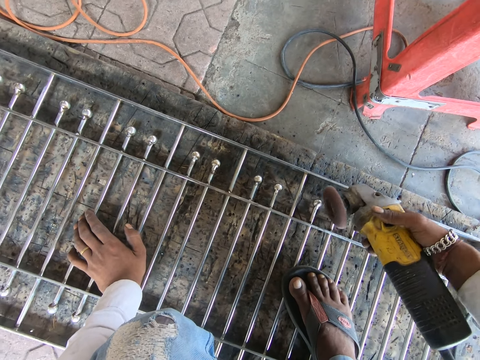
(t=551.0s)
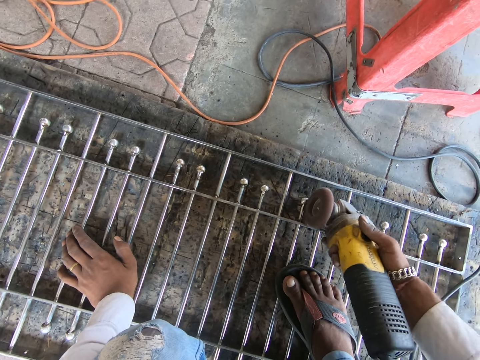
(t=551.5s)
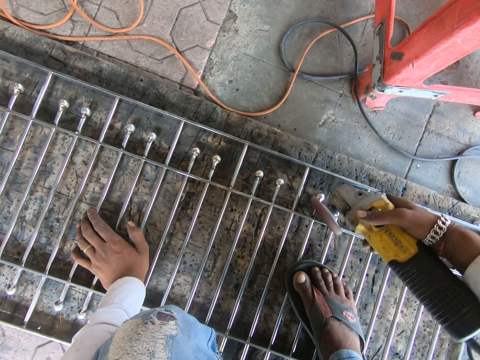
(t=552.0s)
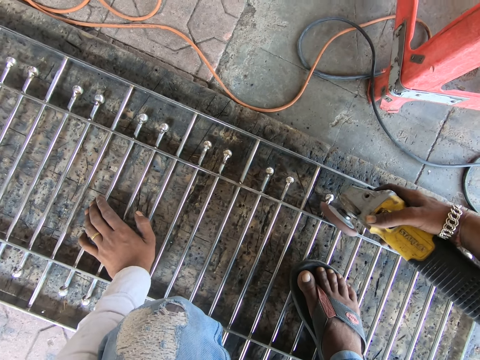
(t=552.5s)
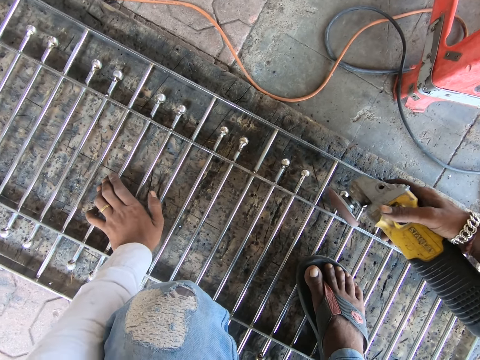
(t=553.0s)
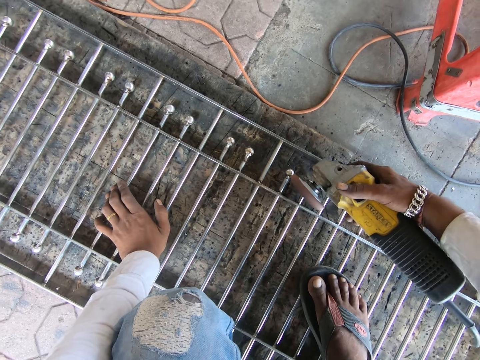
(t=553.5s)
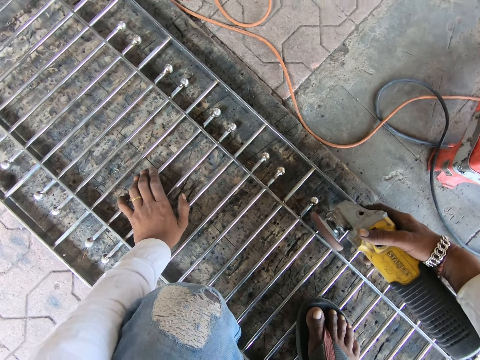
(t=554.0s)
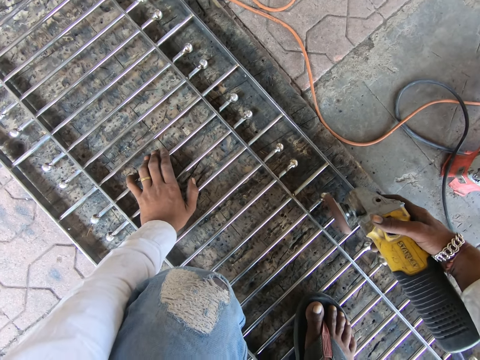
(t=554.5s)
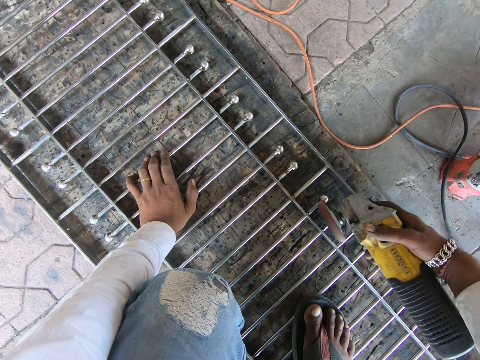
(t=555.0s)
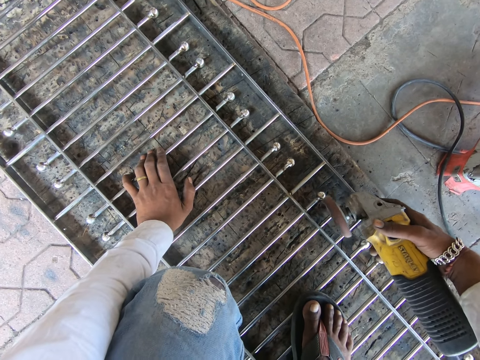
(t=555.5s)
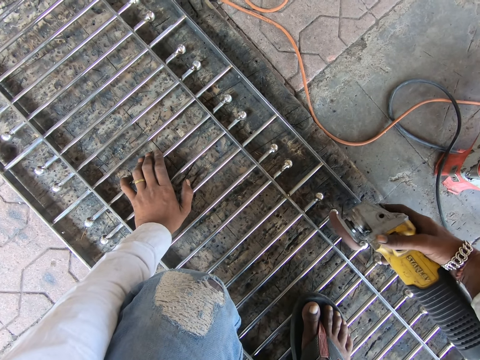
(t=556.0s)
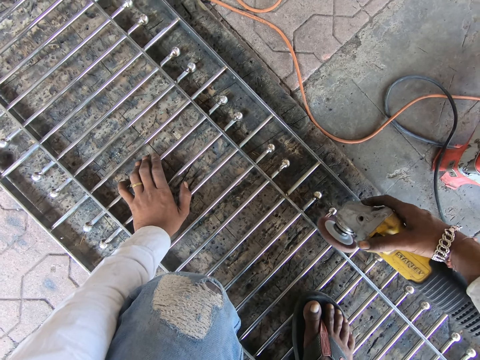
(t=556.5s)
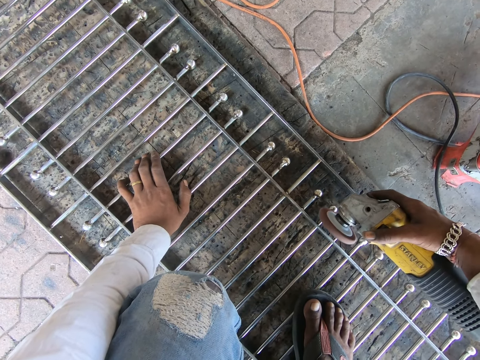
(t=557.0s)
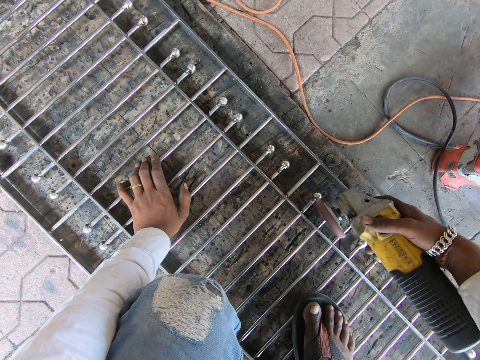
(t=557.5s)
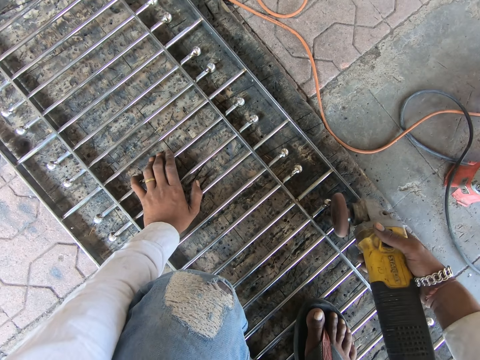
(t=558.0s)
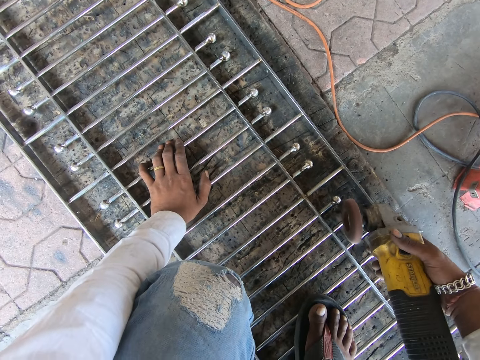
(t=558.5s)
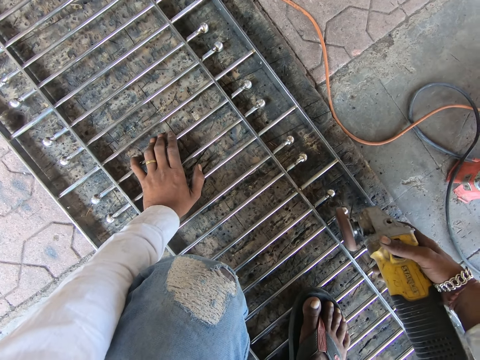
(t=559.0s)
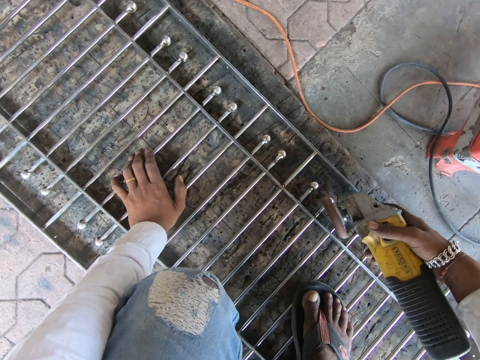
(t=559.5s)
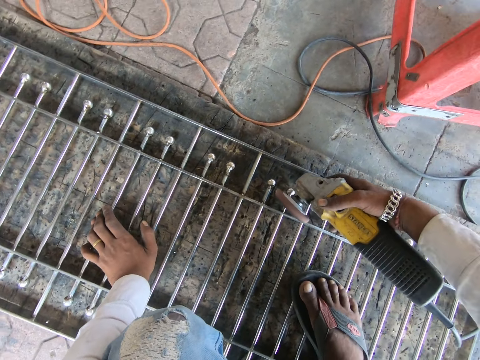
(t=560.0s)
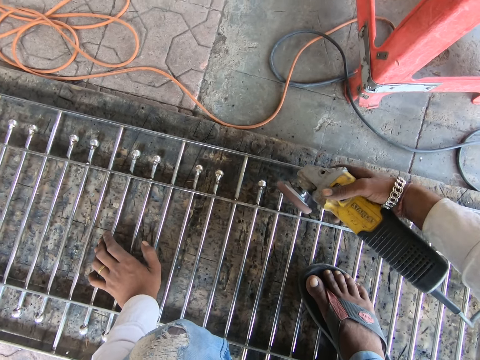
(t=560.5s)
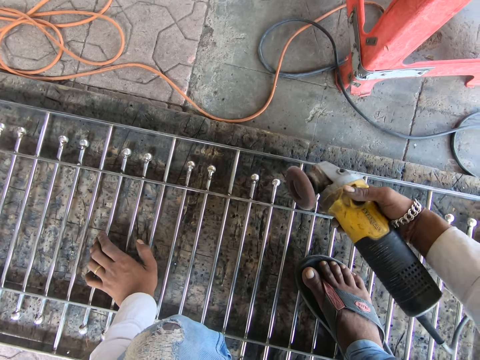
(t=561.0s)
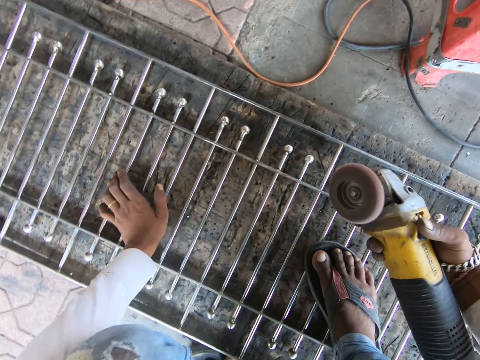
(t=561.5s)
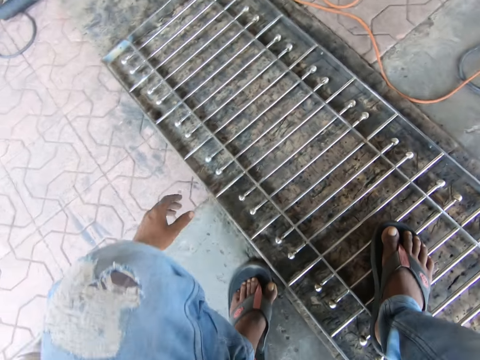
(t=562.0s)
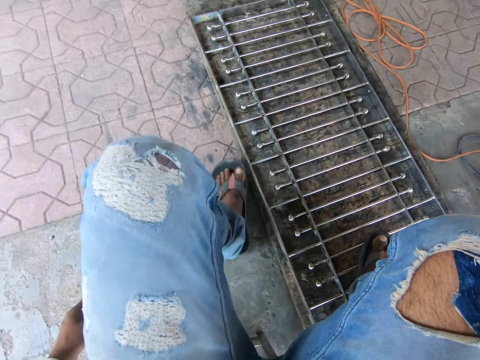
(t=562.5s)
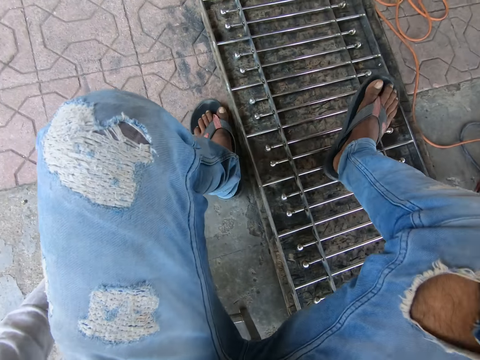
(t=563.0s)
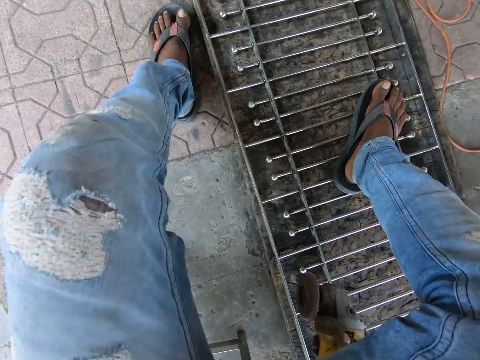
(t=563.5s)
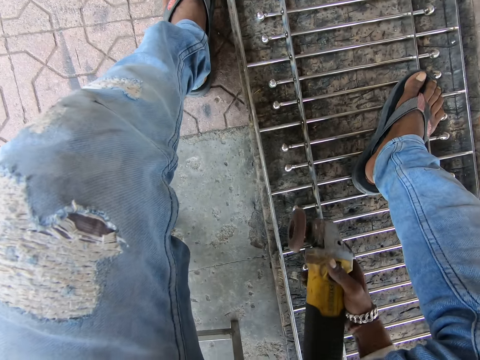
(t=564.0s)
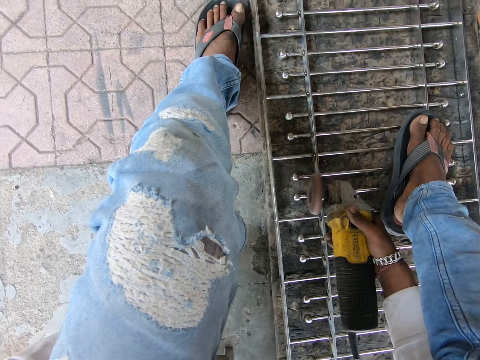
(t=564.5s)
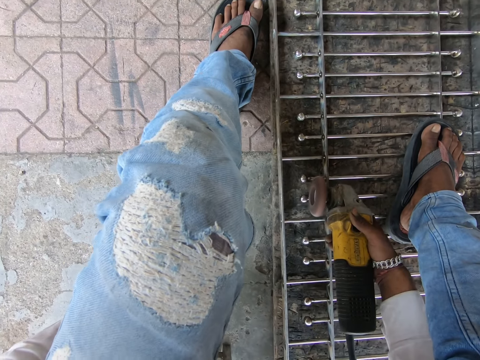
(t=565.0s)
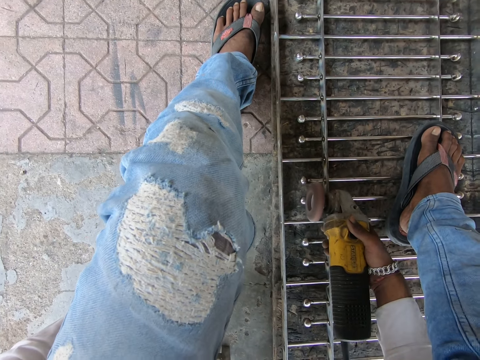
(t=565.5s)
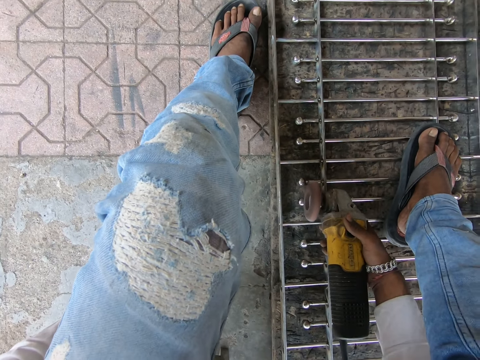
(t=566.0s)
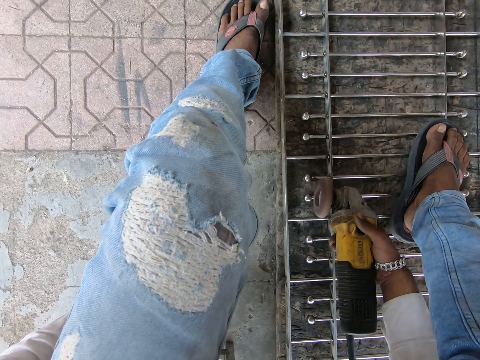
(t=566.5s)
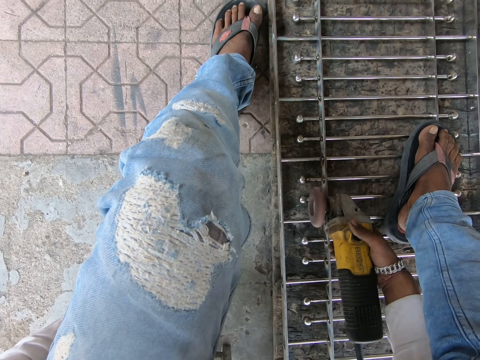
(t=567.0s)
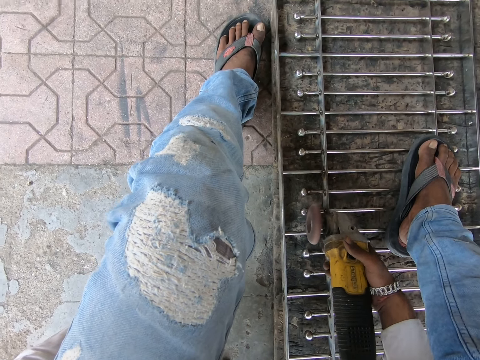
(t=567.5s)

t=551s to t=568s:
The camera wearer adjusts himself on the floor. He files a rod in the railing with the filing machine in his right hand.

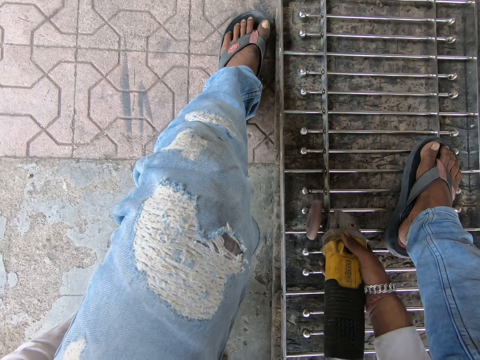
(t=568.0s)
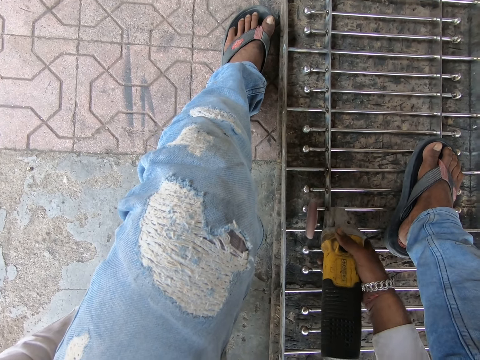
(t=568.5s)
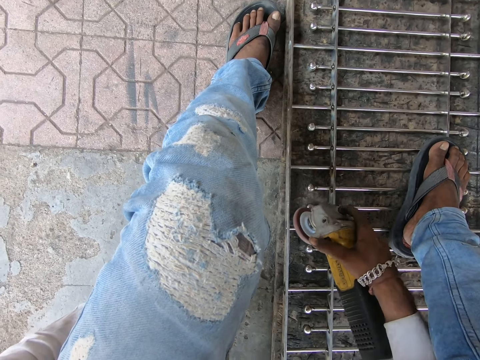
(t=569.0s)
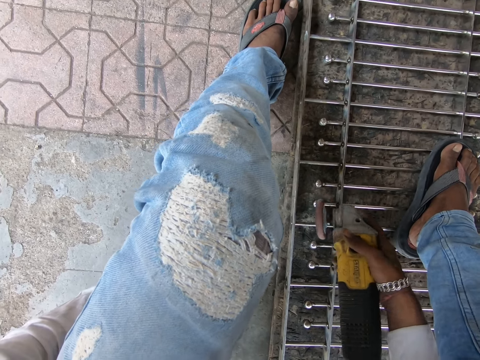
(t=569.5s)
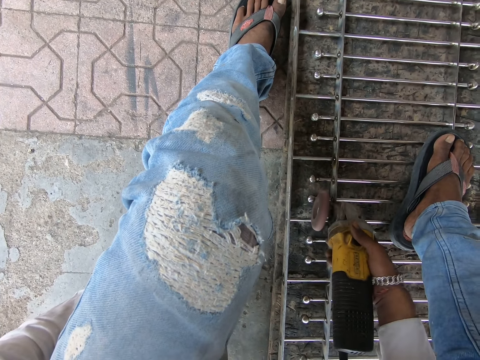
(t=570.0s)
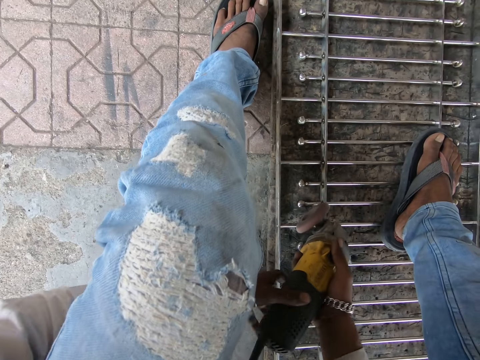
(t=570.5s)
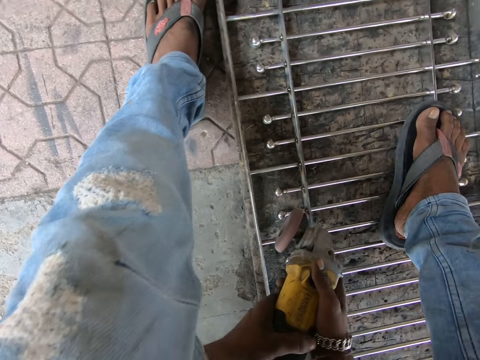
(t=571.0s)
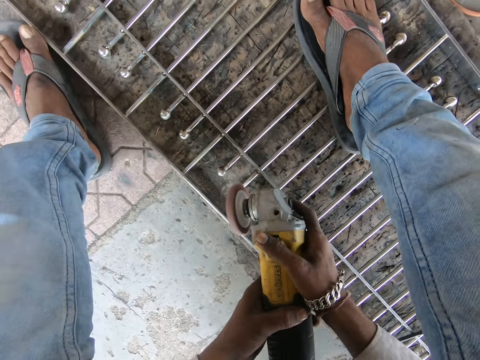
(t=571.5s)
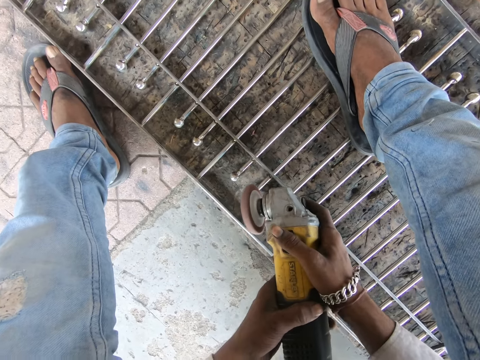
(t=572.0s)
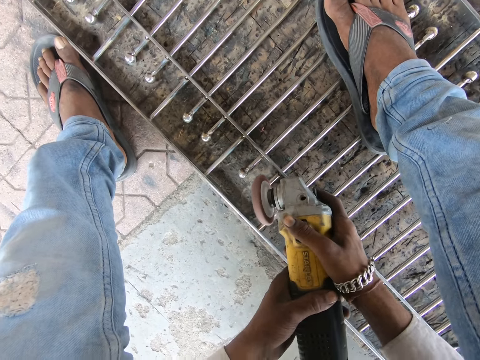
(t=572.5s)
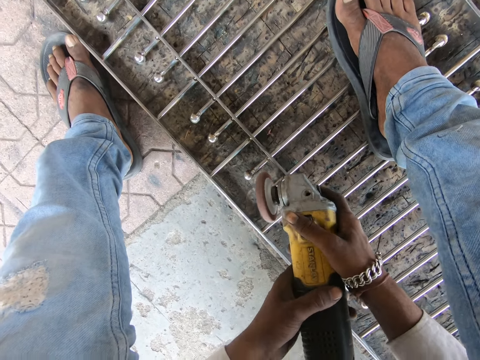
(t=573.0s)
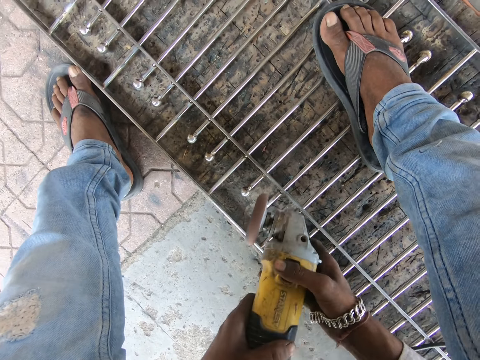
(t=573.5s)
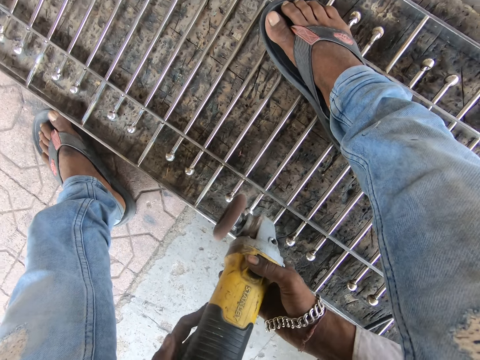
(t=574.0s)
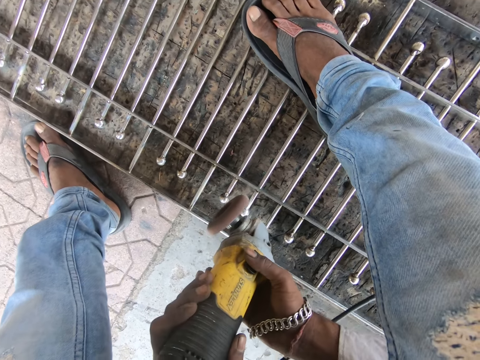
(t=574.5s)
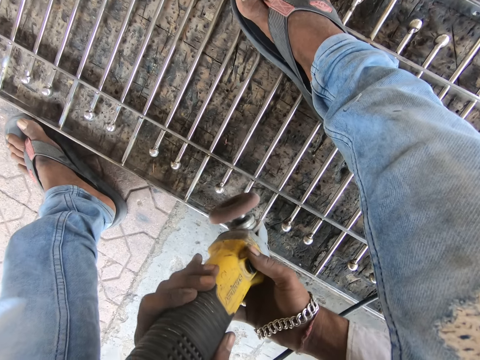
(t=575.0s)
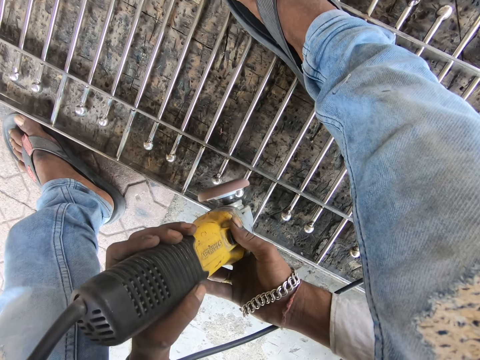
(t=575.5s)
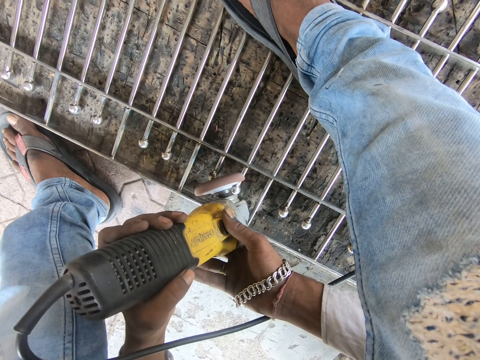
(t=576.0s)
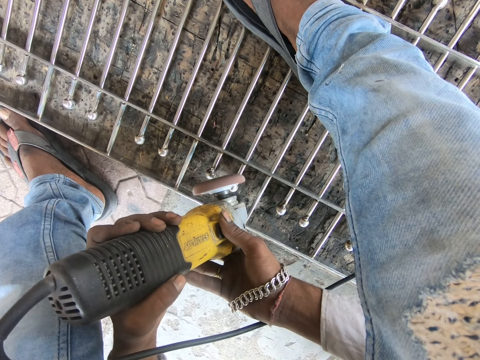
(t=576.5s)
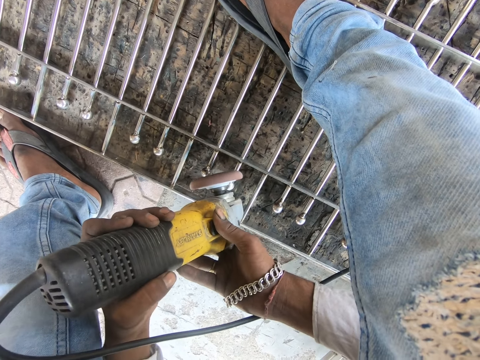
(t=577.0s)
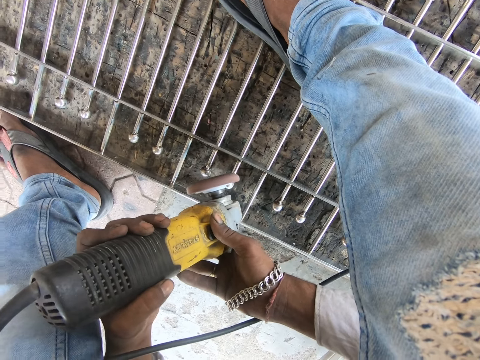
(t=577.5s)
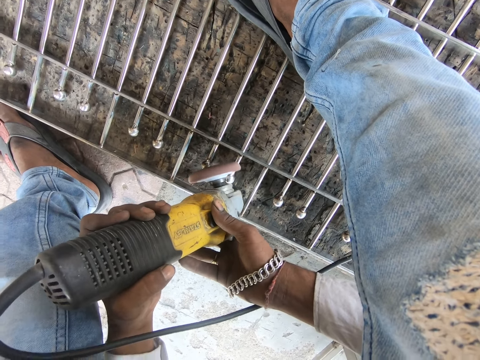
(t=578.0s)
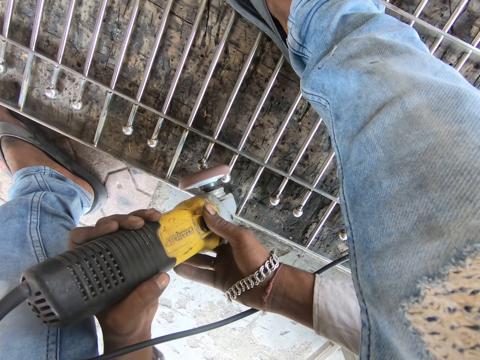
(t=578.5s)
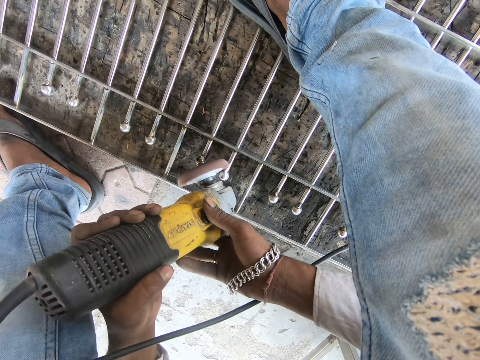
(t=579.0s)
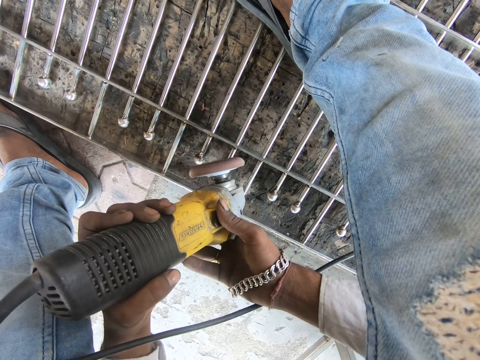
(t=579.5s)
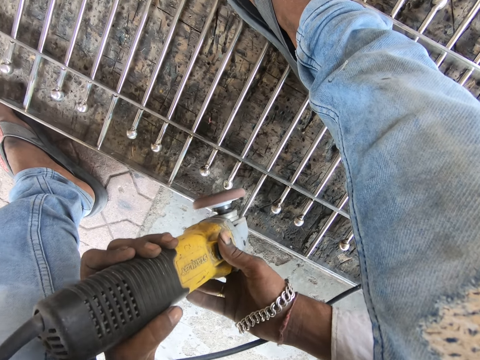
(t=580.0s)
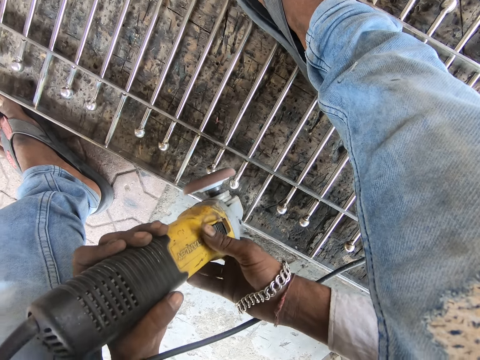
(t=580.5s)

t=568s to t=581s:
The camera wearer files the rod in the railing with the filing machine in his hands. He files the rod in the railing again.
